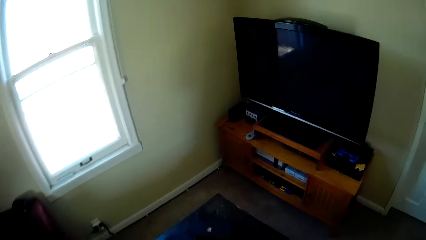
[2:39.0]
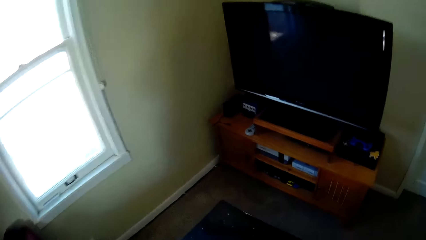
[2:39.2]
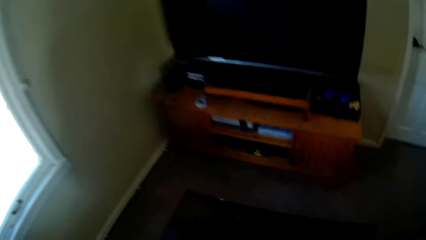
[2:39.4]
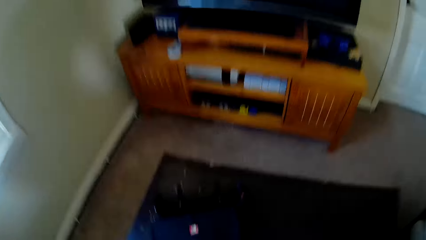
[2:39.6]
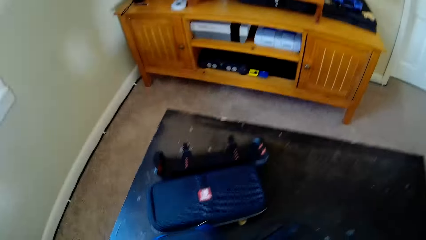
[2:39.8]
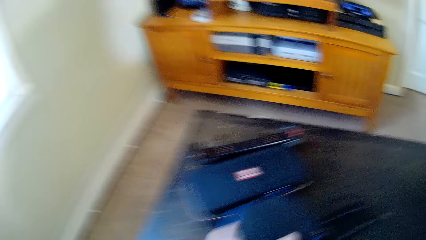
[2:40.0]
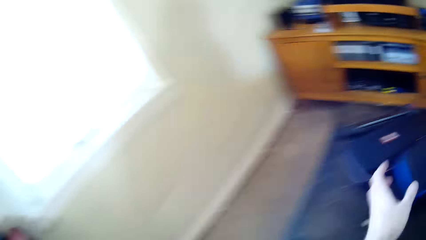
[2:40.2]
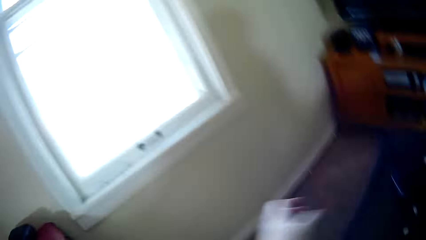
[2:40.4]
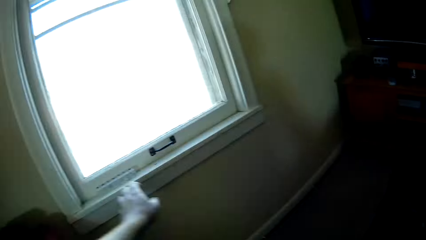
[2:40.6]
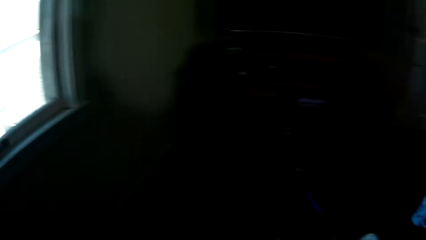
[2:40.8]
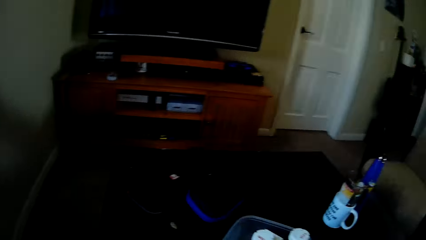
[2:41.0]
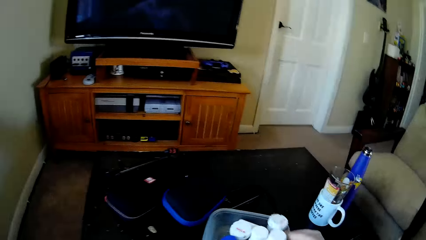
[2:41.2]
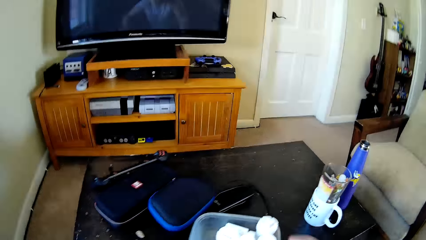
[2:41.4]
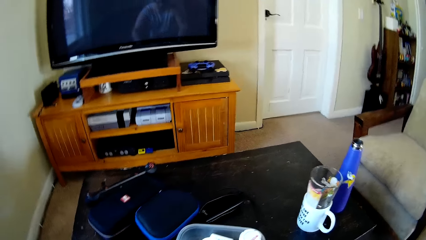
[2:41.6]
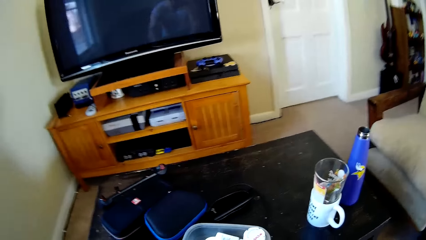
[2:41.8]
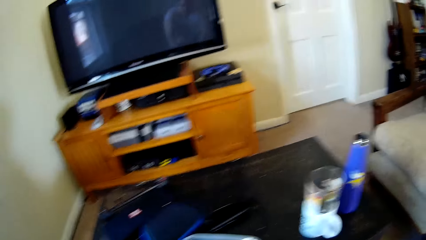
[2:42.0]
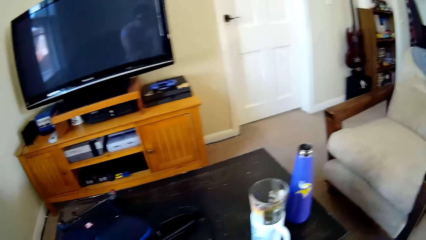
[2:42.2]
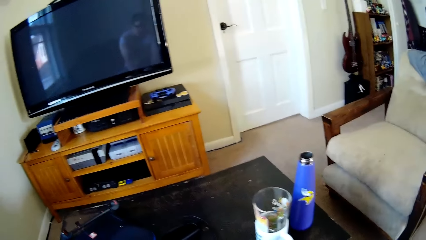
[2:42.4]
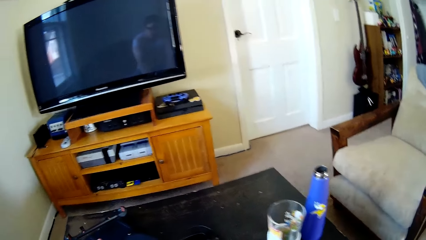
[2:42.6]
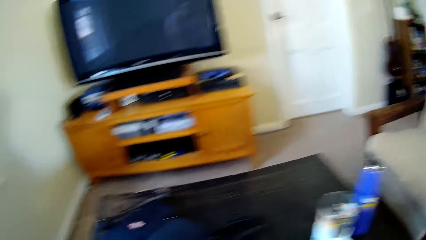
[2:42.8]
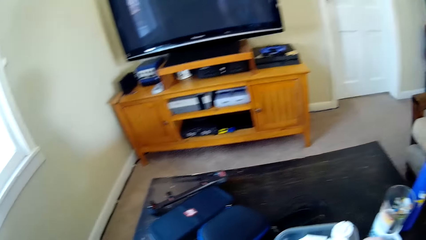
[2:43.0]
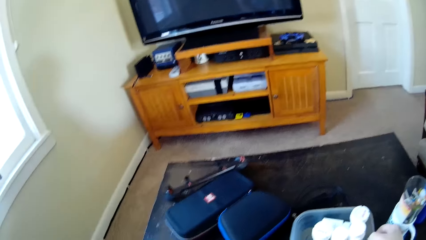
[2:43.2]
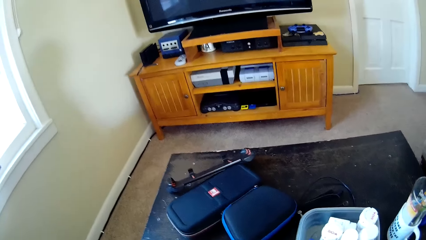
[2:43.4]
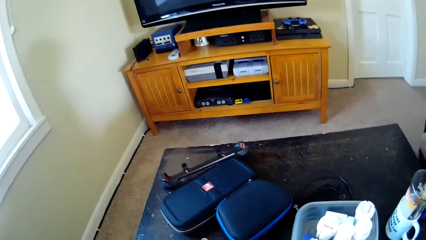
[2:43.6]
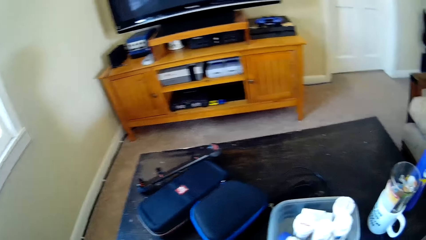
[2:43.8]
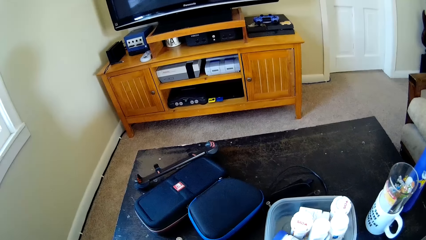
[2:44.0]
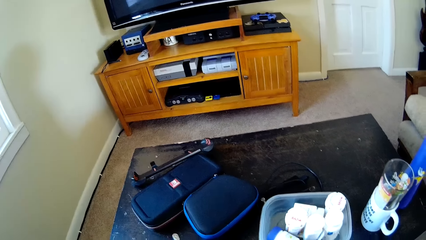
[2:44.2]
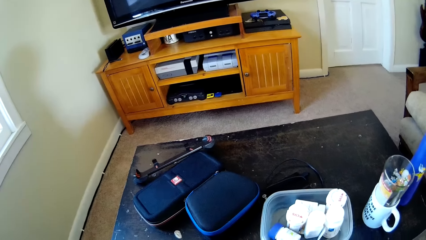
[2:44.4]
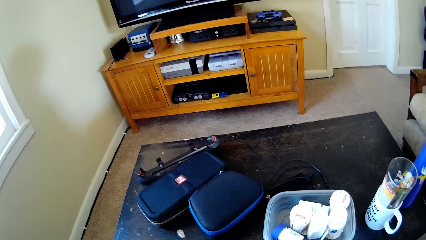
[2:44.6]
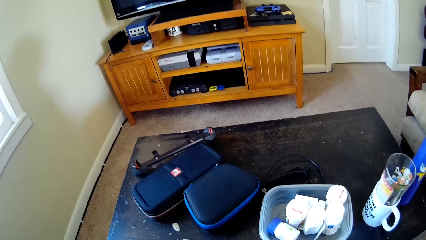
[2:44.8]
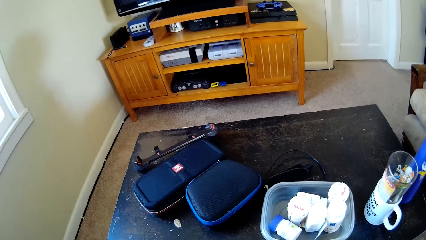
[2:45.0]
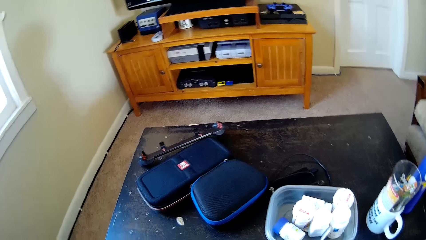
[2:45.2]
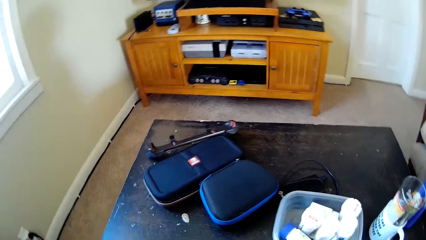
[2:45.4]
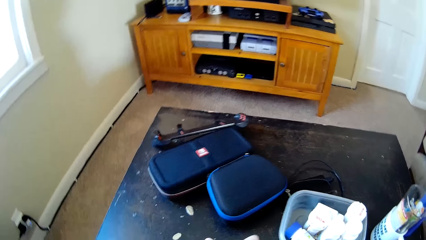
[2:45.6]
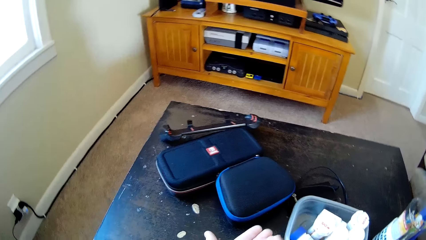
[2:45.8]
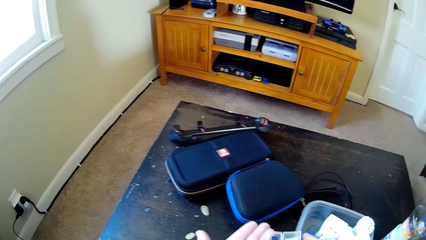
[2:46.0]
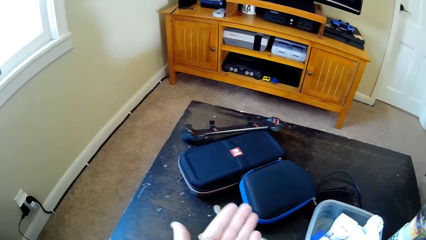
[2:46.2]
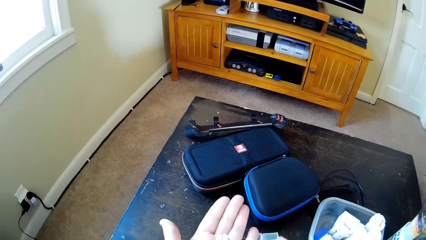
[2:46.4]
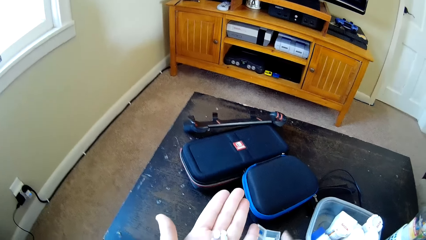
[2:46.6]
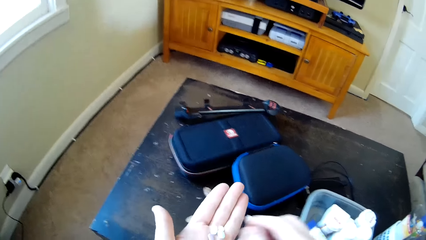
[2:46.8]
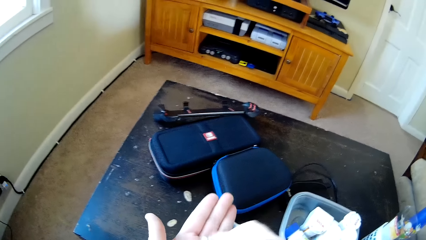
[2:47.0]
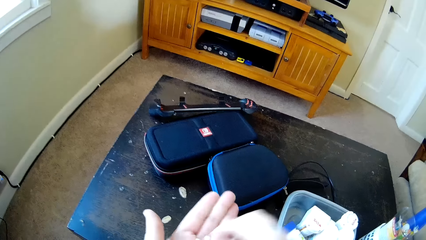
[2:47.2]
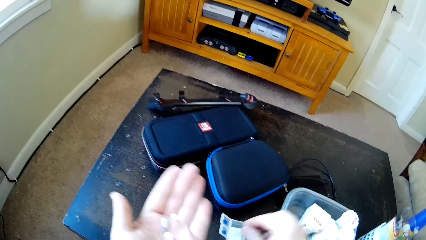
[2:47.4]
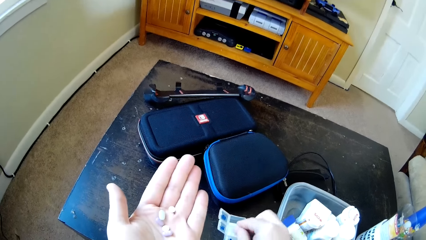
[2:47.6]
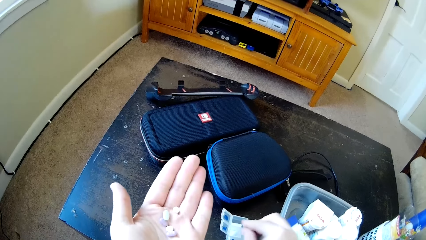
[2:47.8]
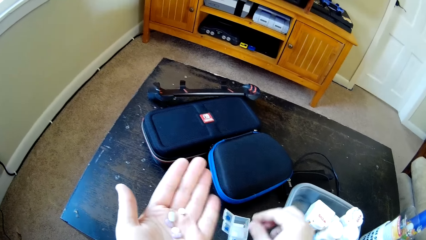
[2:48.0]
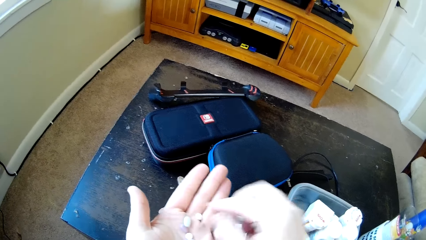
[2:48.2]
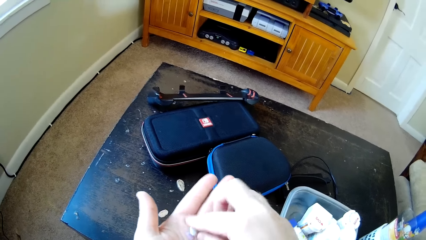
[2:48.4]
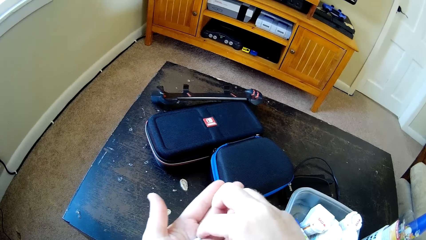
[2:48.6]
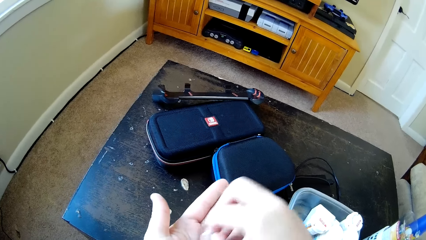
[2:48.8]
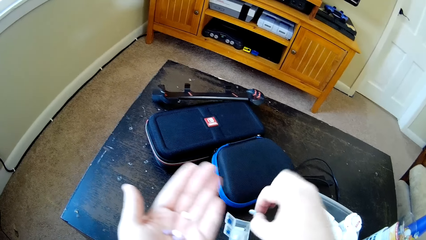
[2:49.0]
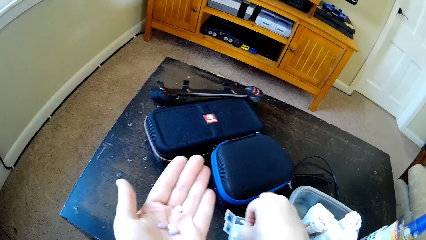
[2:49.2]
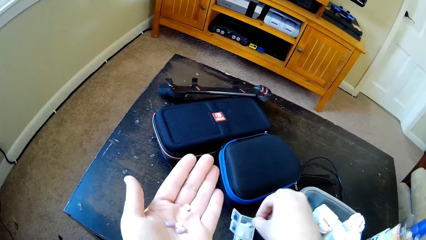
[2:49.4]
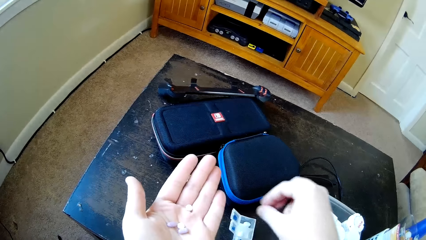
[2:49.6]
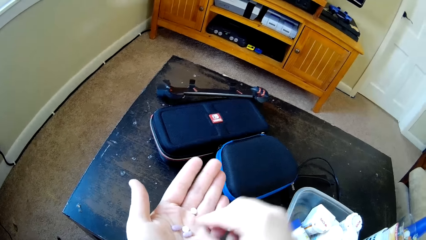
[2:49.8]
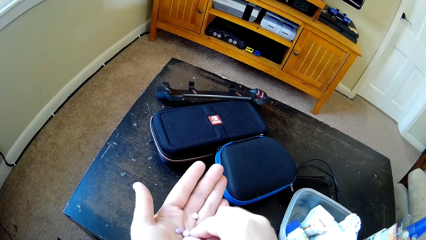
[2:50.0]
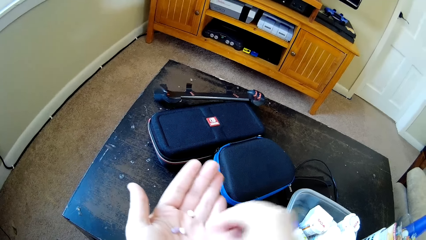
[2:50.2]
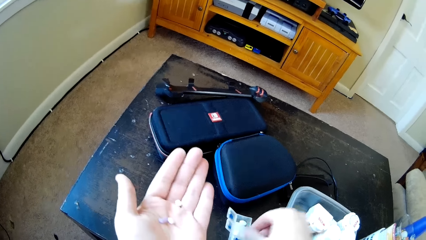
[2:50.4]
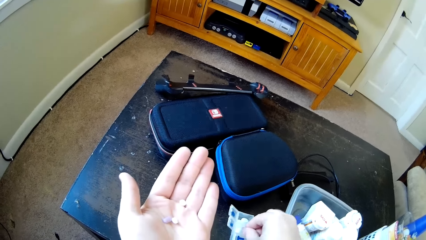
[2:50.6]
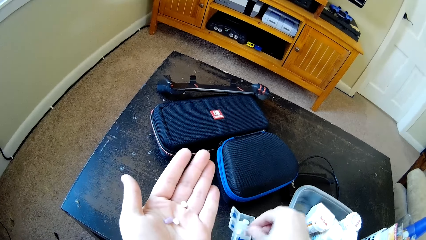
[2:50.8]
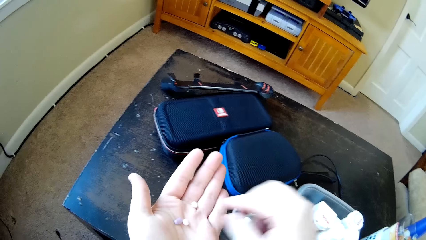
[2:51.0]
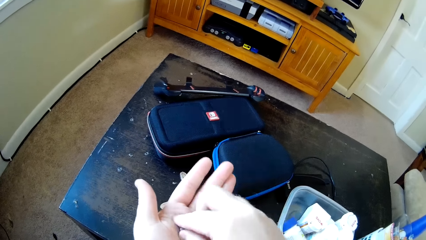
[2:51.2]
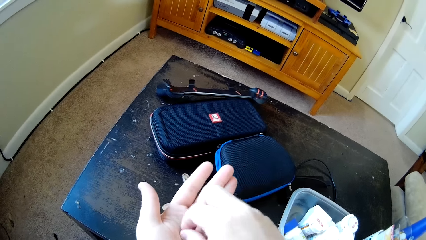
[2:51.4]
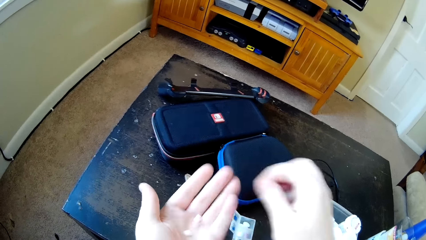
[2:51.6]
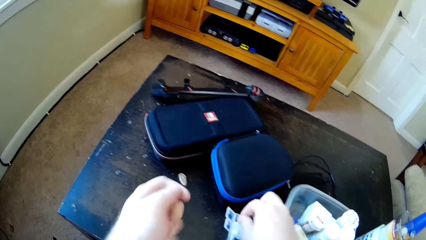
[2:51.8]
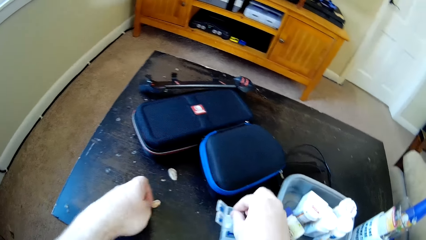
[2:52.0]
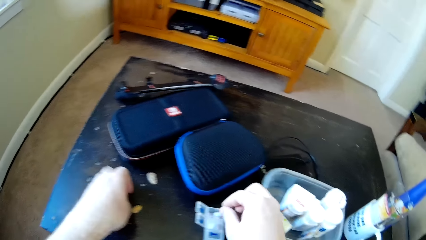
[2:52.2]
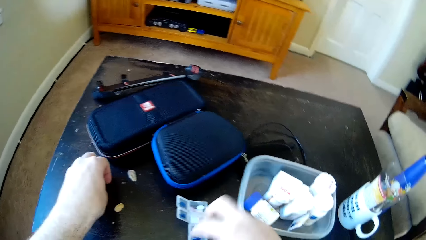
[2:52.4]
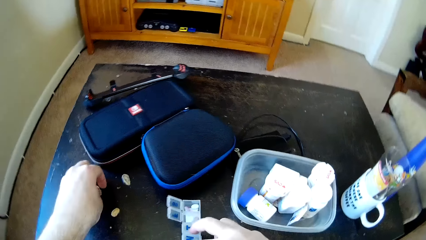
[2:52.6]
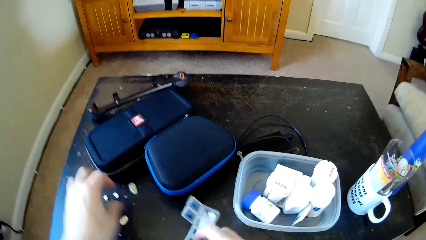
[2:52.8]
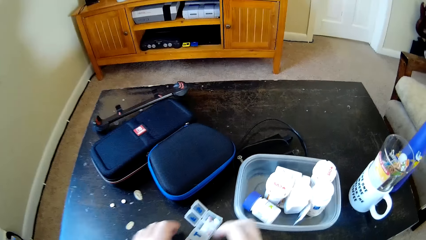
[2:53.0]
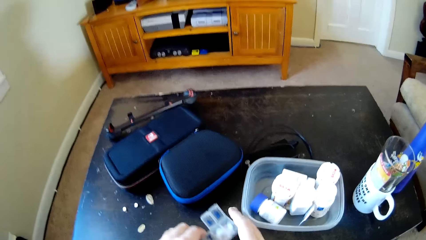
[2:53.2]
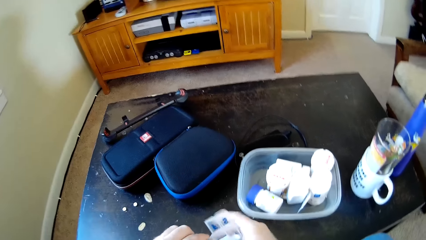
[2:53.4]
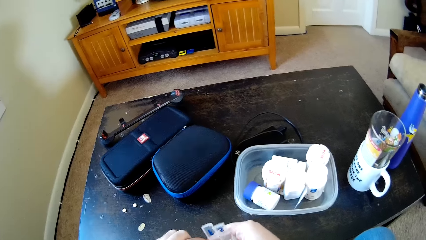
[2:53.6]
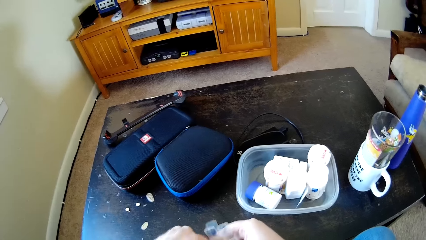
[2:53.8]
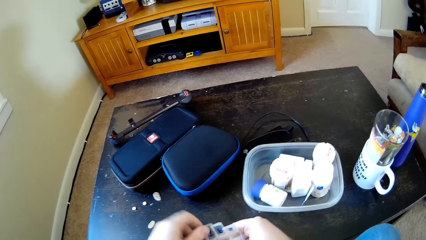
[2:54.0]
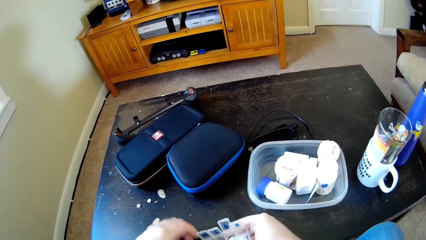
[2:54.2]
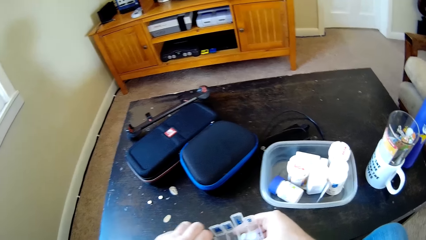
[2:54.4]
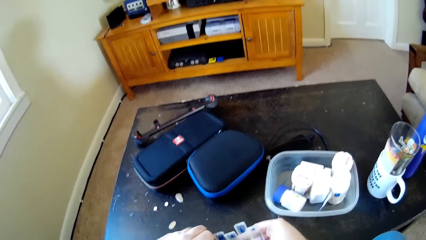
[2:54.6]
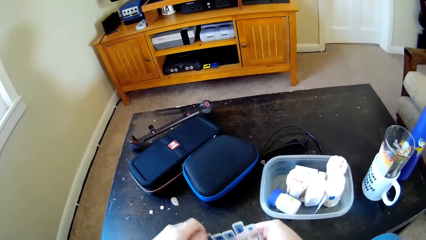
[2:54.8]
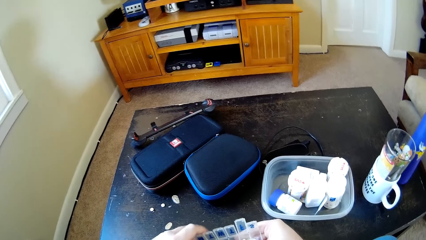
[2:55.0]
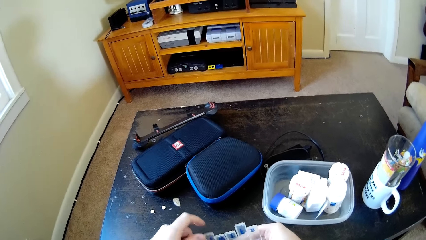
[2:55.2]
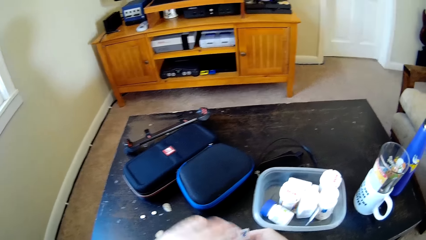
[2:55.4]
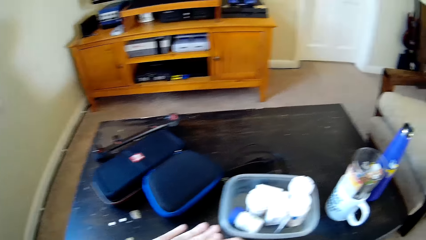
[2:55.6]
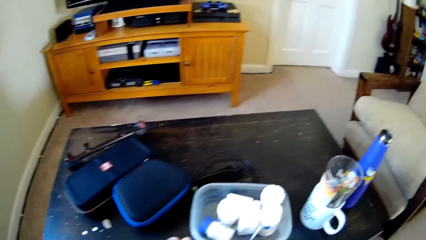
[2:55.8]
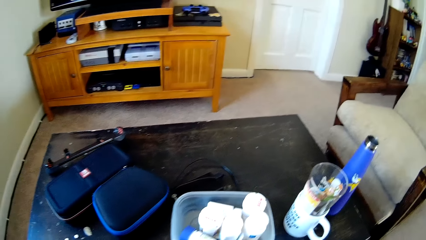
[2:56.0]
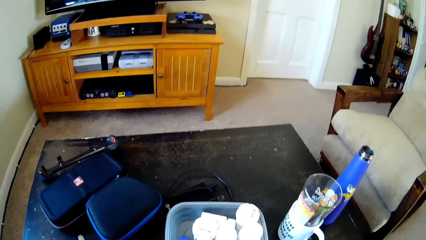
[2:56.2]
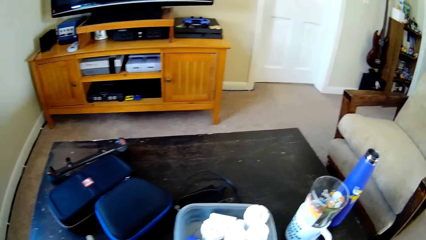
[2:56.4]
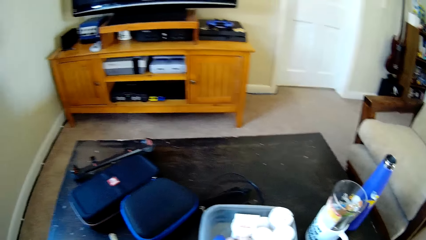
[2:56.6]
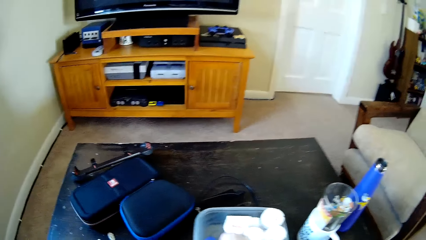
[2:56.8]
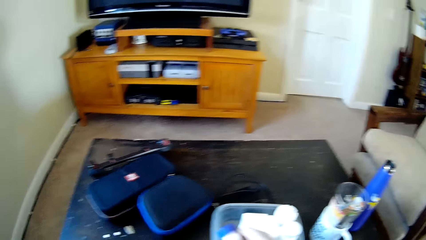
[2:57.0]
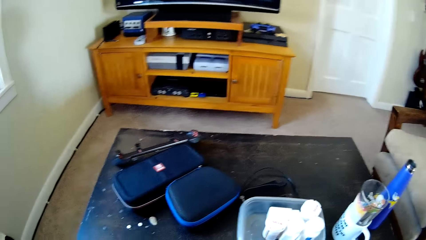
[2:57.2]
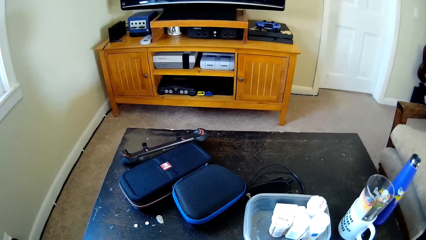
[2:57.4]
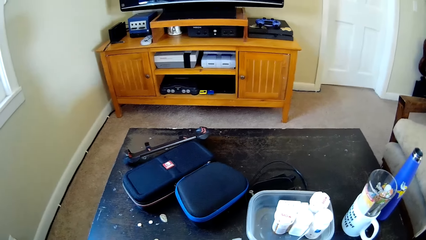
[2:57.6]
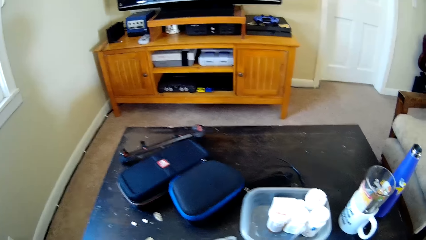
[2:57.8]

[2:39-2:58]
The camera wearer sits on a chair. He takes drugs from the bottles into his hands. He counts the drugs in his hands. He puts the drugs from his hands to a small tin on the table. He puts the remaining drugs on his hands on the table. He takes the drugs on the tin.
